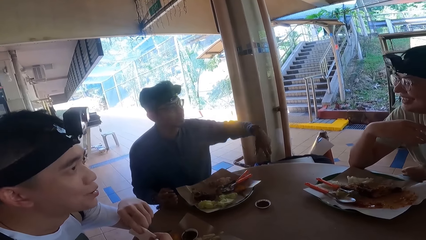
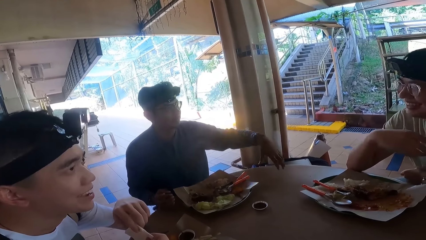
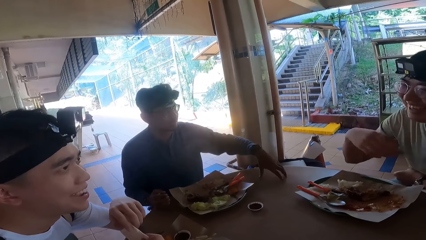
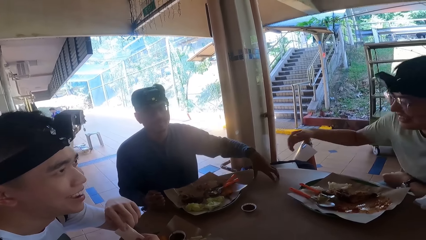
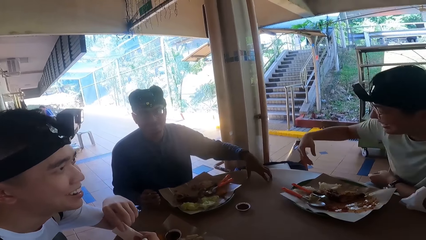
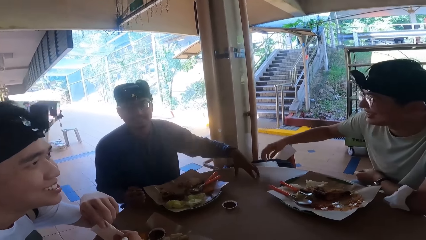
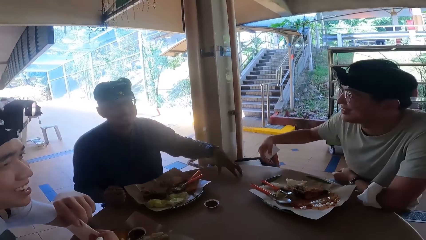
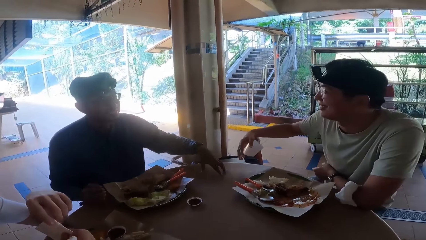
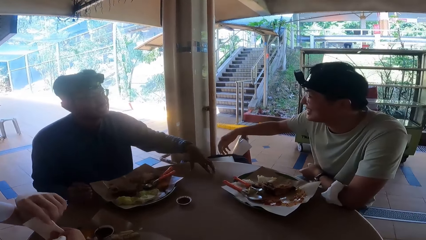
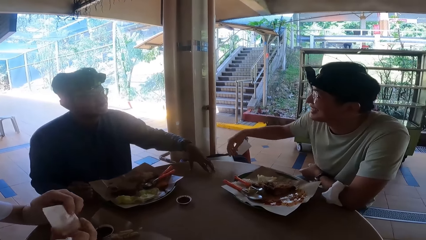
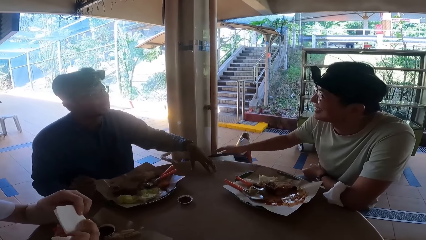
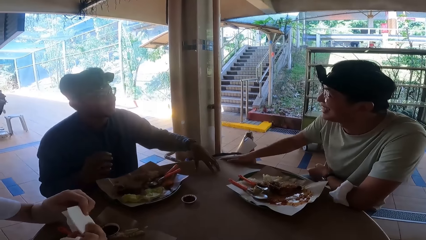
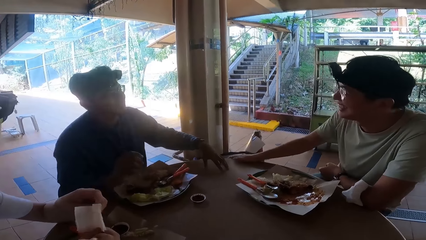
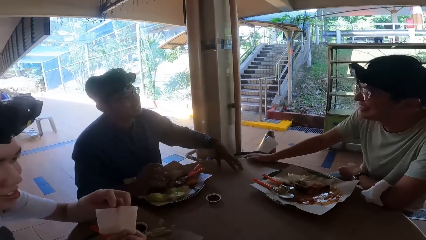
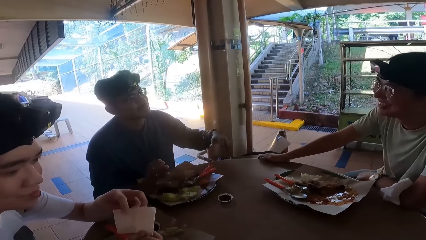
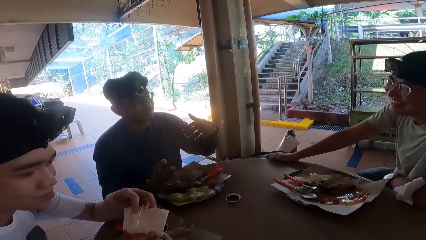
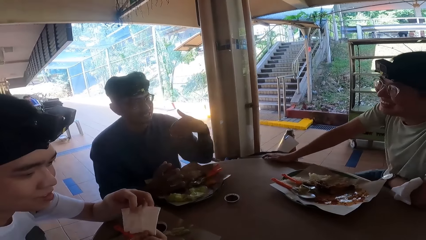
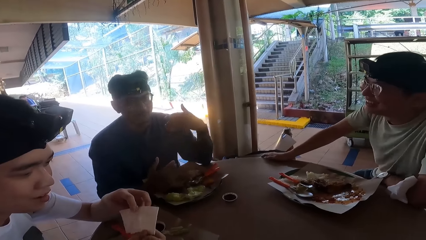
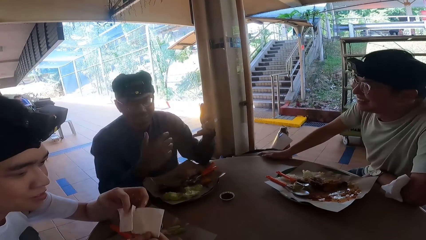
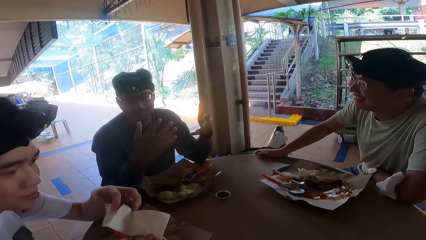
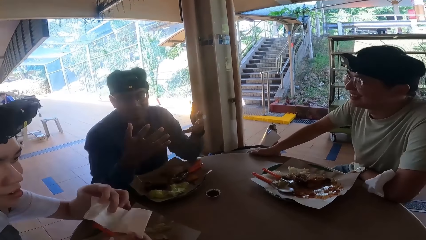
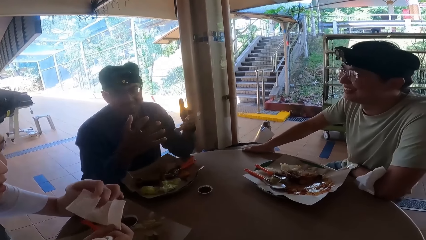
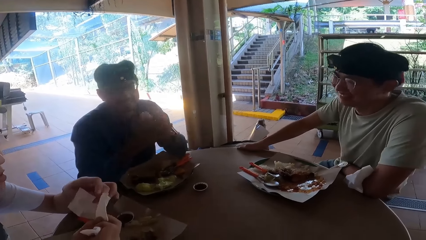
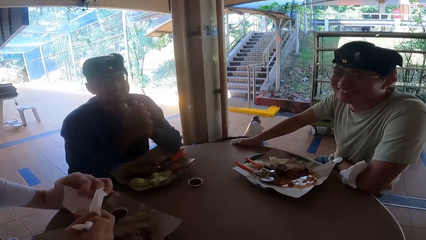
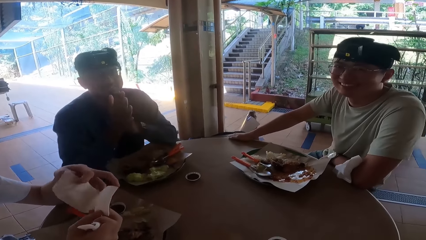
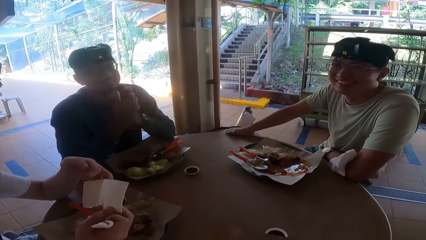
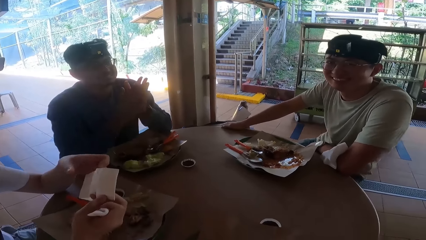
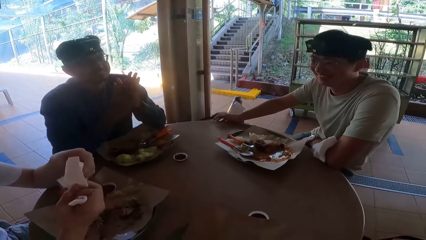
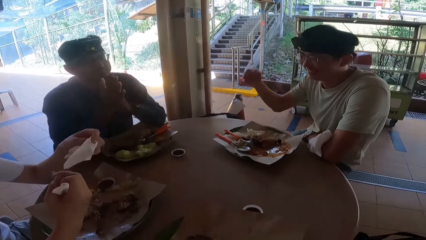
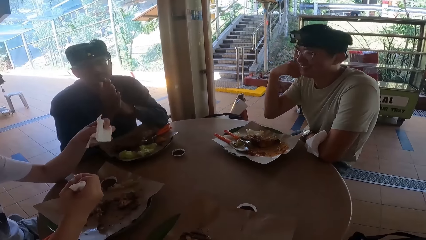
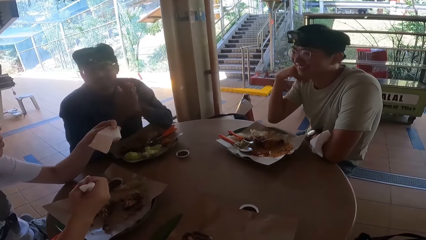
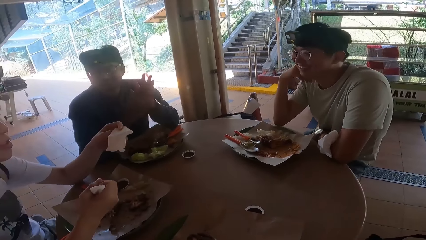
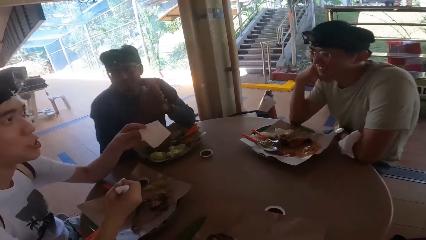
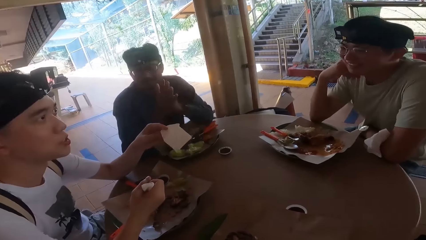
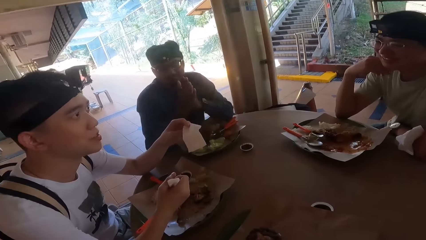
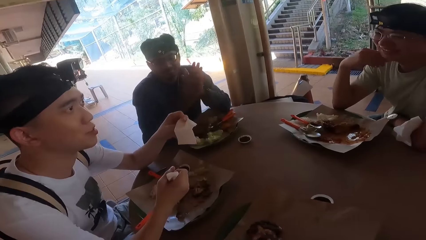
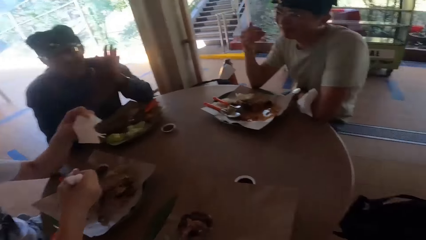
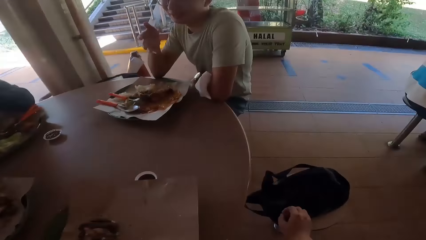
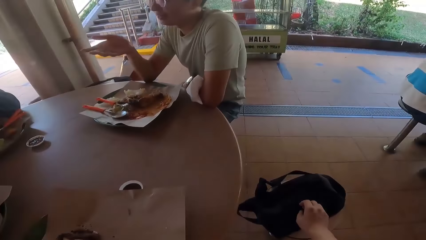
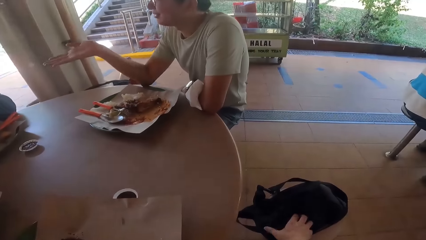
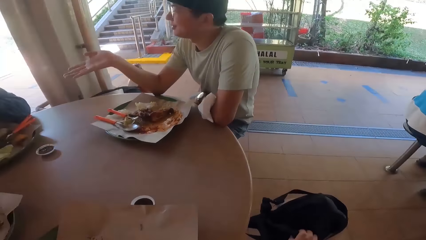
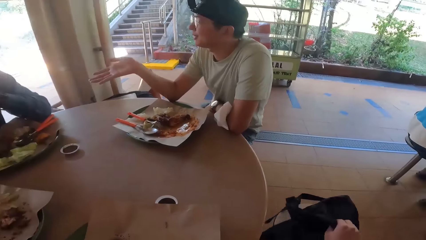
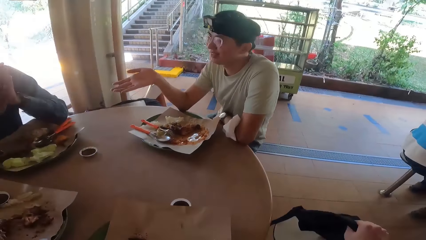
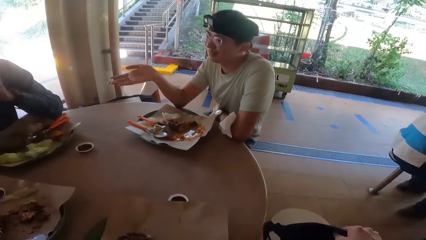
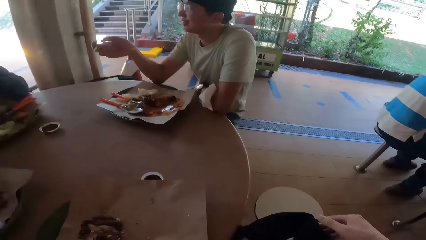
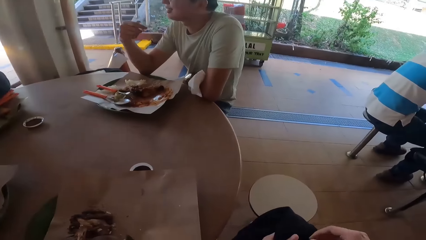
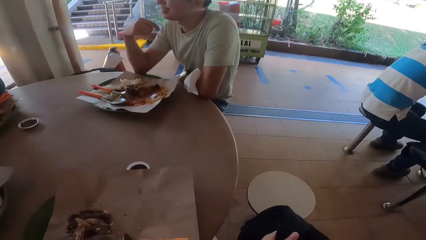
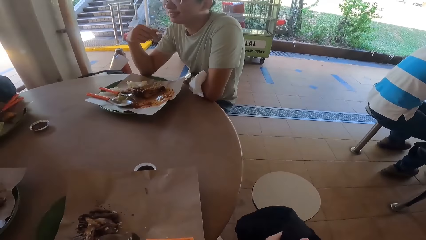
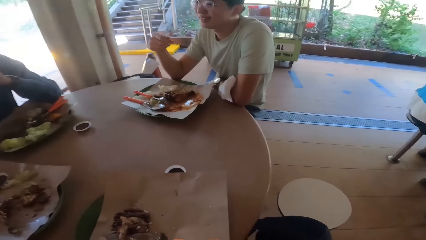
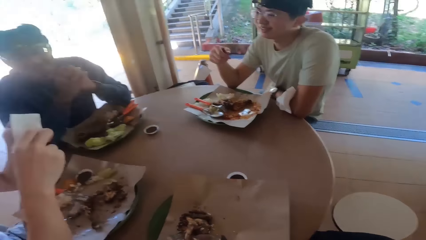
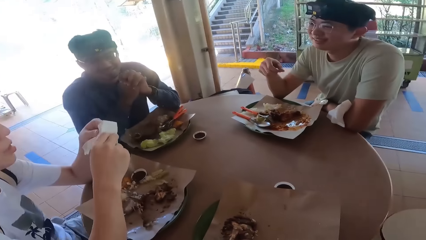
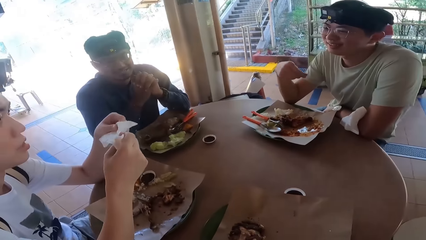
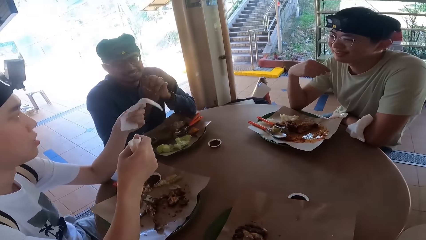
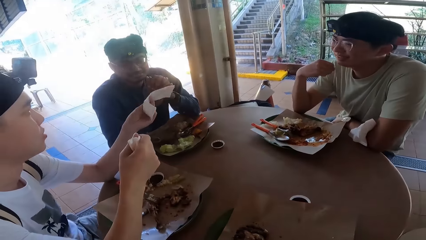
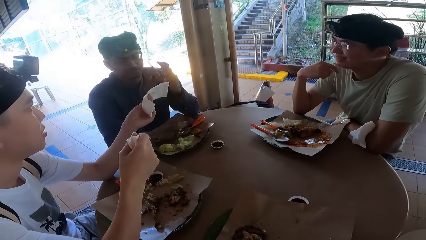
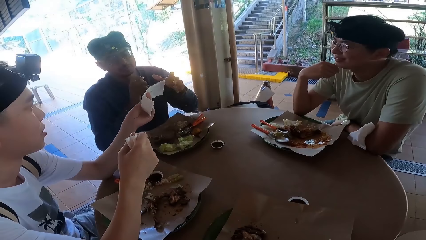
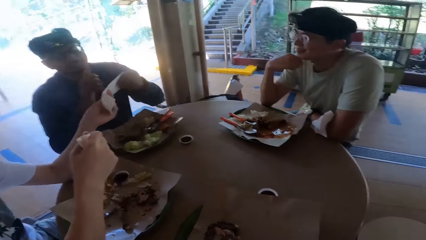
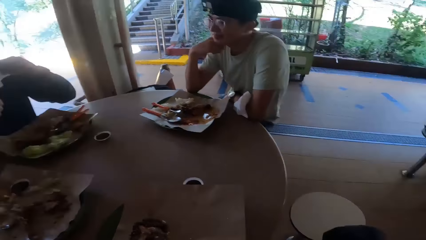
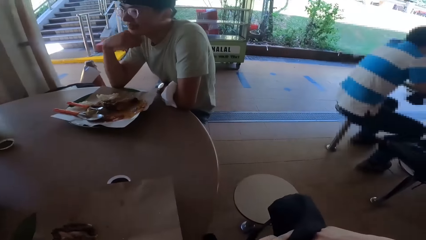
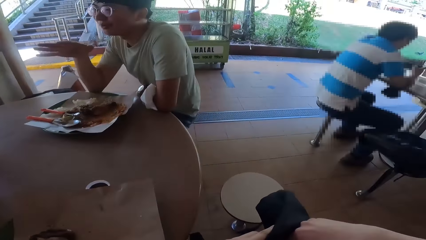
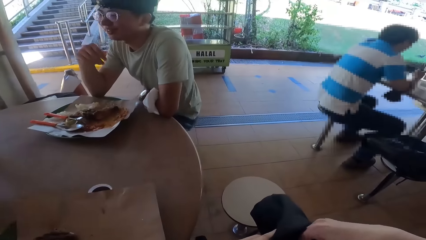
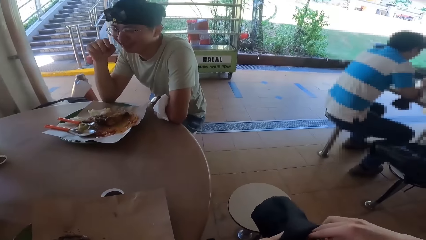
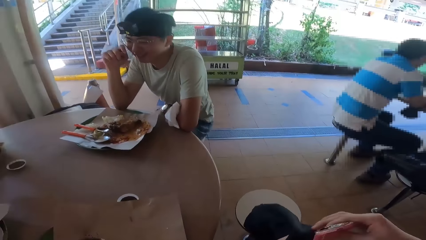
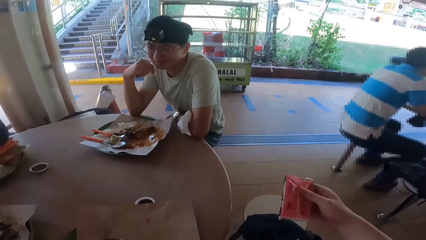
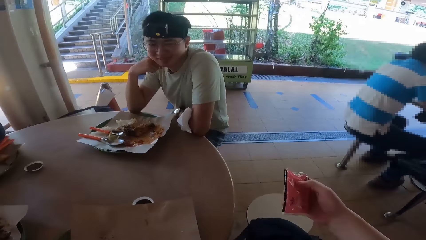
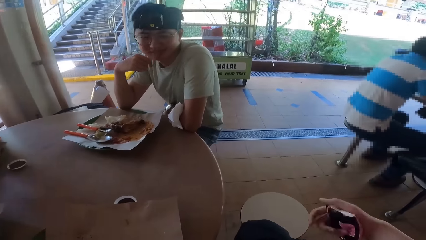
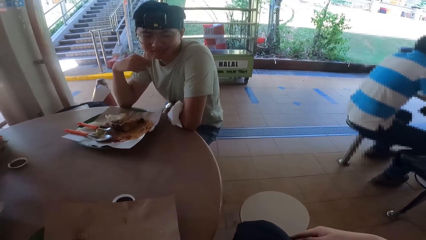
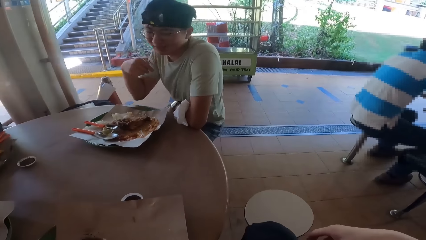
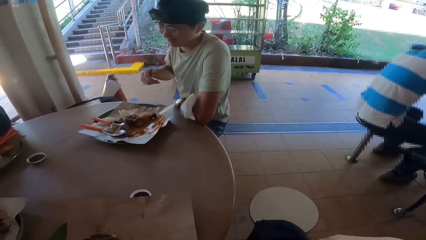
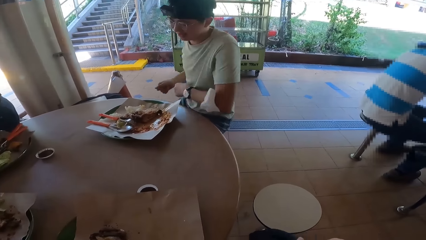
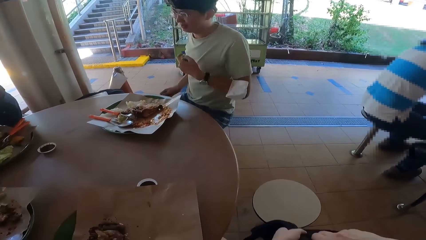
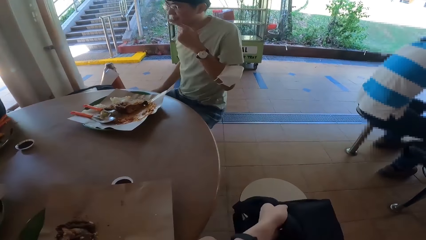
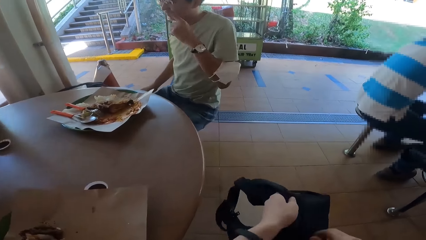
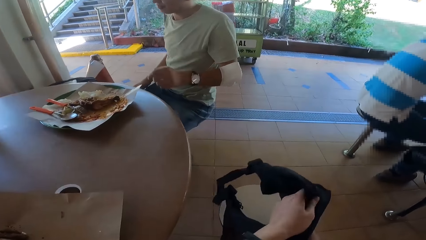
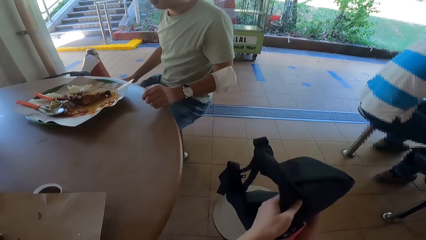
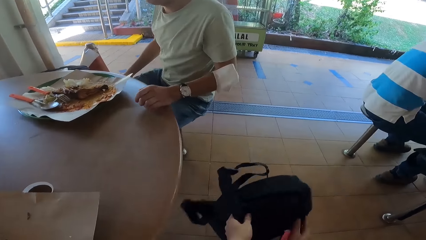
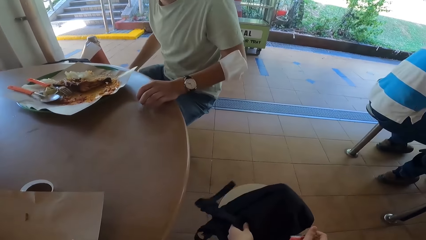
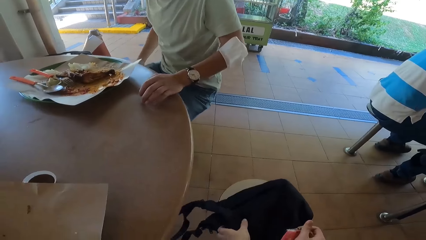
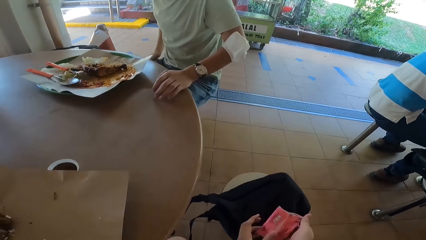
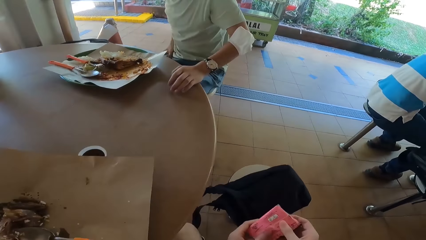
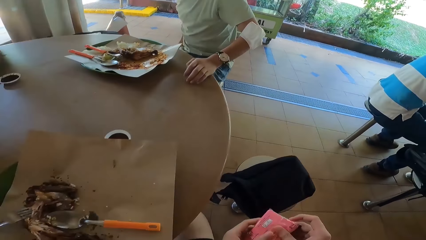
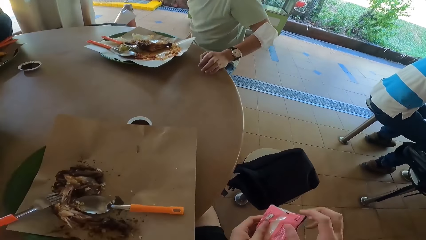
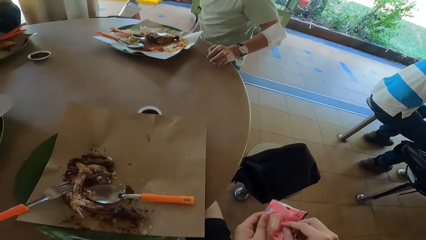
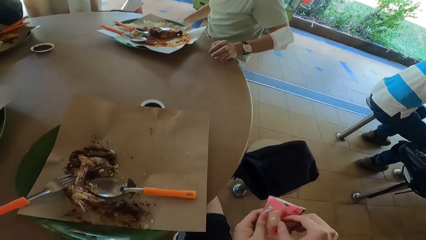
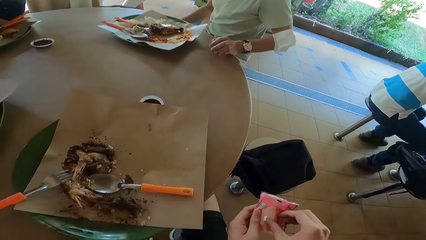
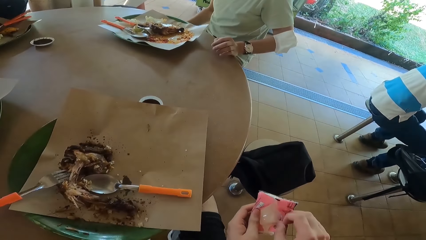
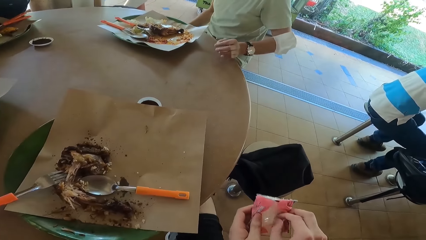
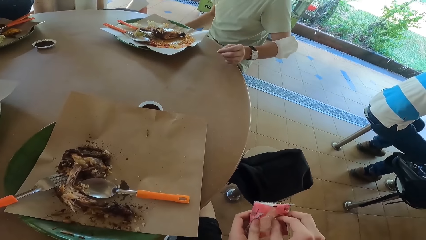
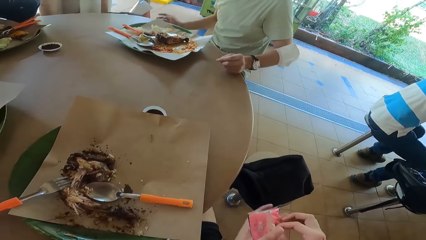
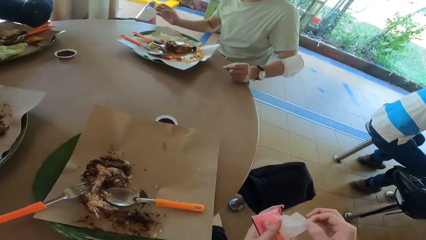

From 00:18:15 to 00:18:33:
A man demonstrates. Another man demonstrates. A third man unfolds a wipe. The first man rubs his hands. The camera wearer picks up a bag. The third man gives the wipe to the first man. The camera wearer holds a paper. They put the bag on the stool.
